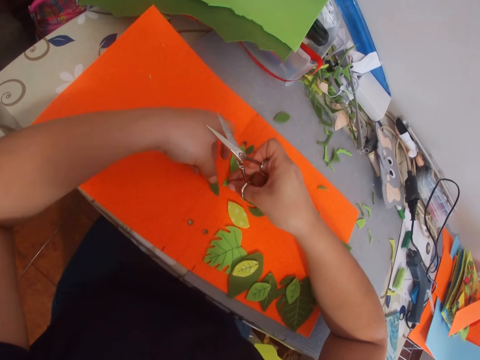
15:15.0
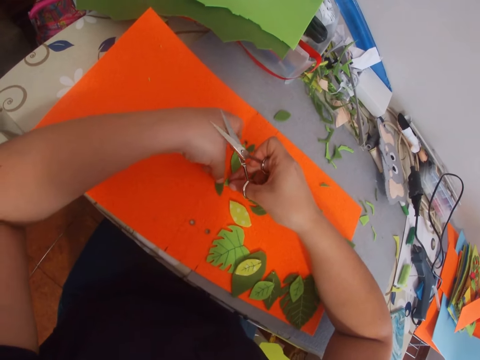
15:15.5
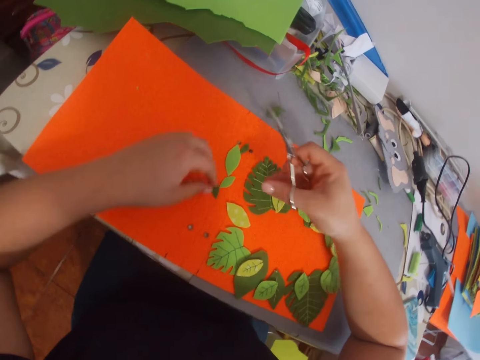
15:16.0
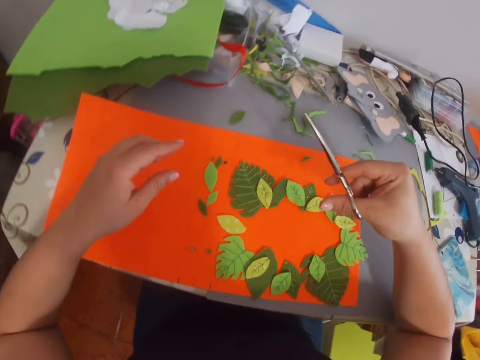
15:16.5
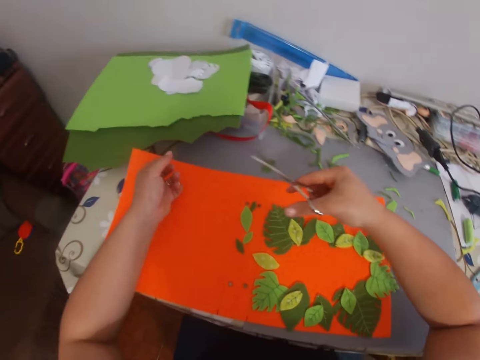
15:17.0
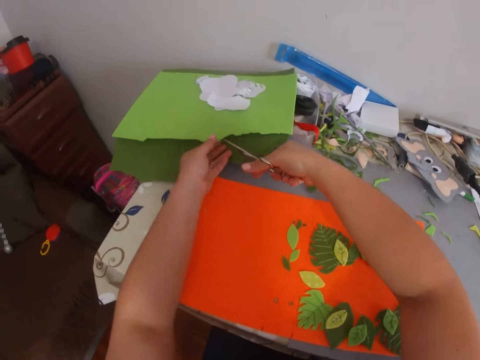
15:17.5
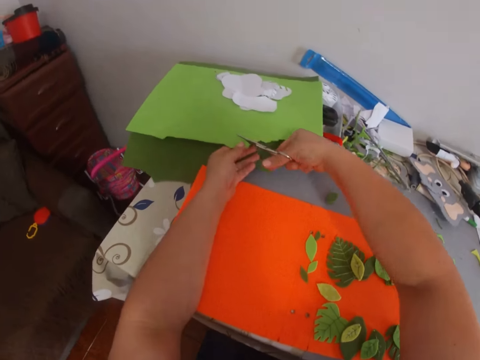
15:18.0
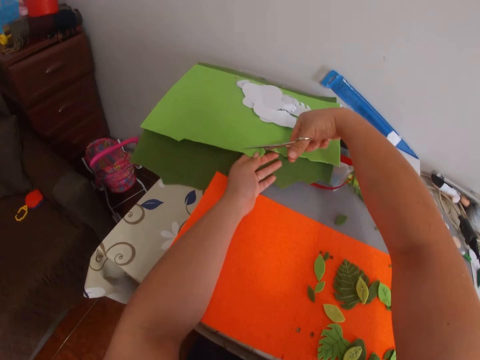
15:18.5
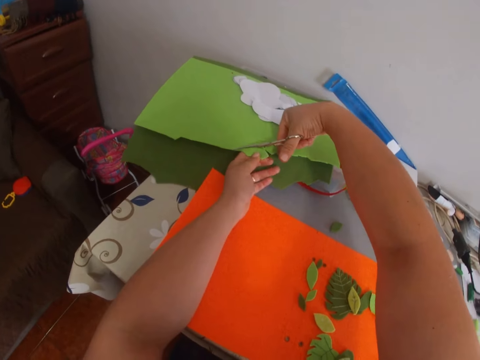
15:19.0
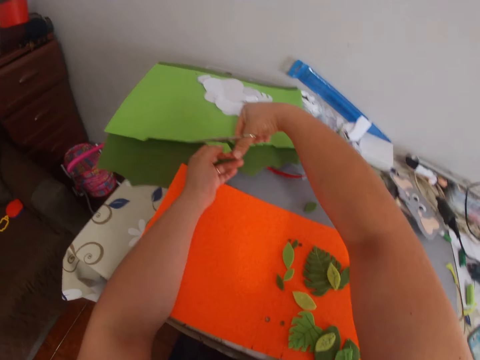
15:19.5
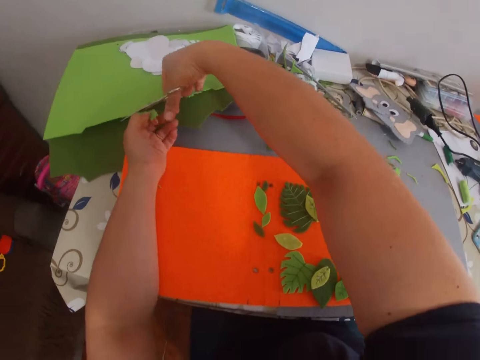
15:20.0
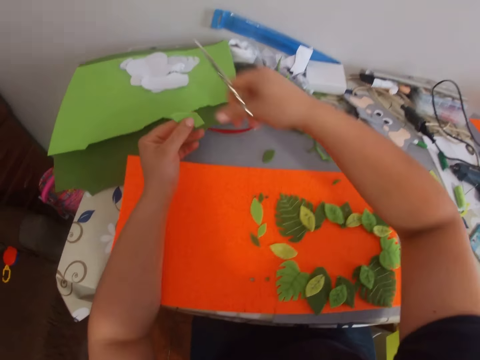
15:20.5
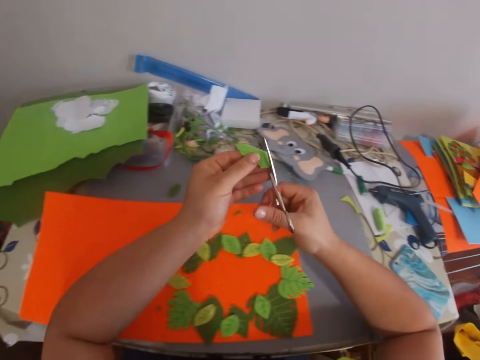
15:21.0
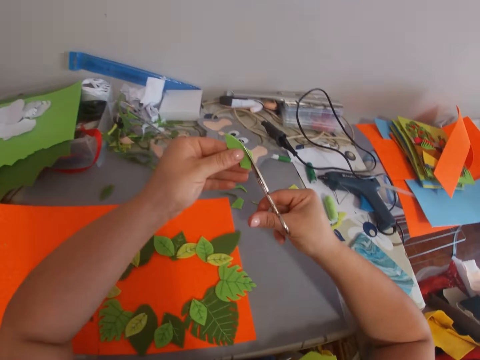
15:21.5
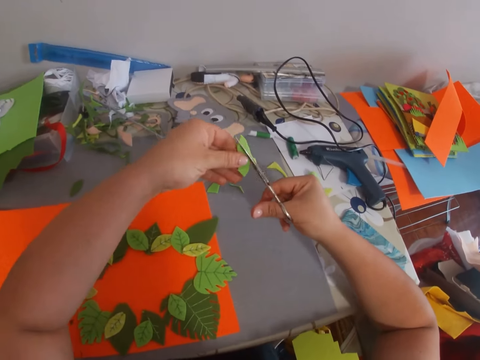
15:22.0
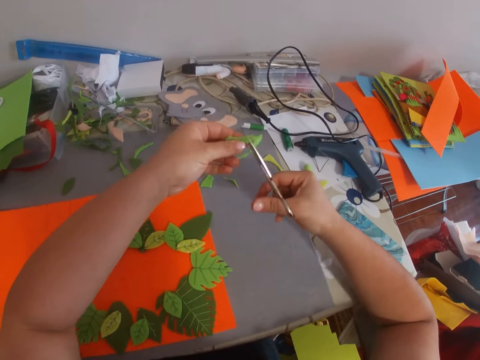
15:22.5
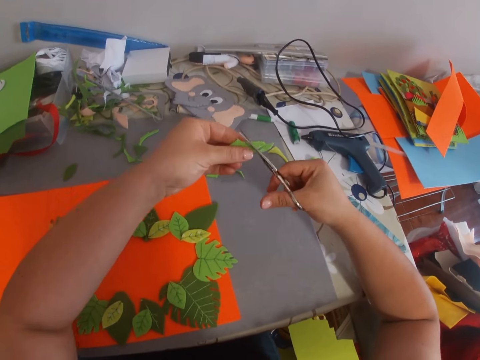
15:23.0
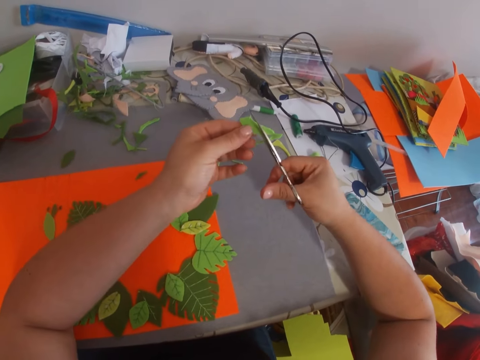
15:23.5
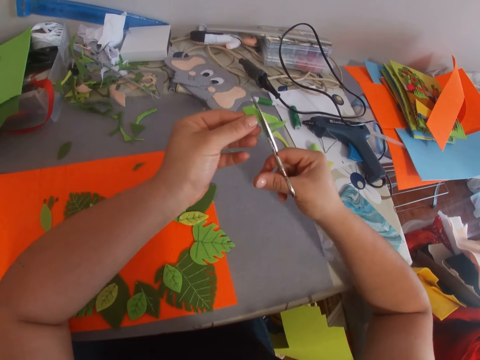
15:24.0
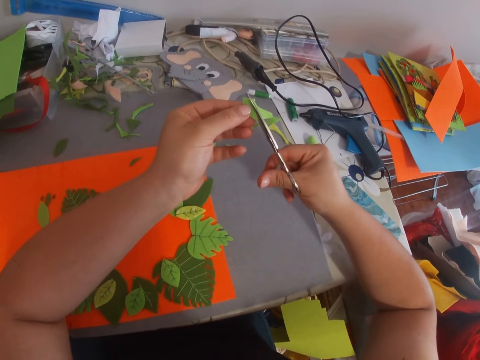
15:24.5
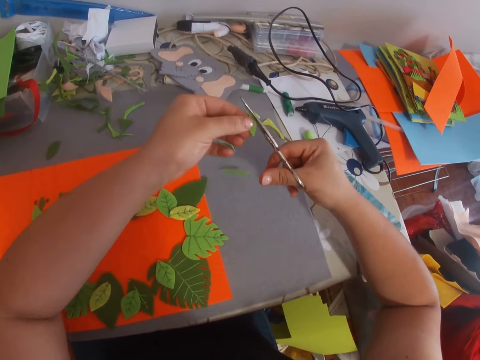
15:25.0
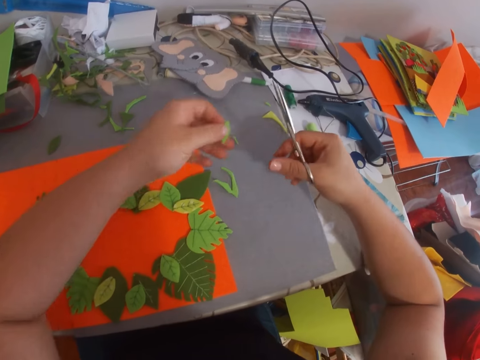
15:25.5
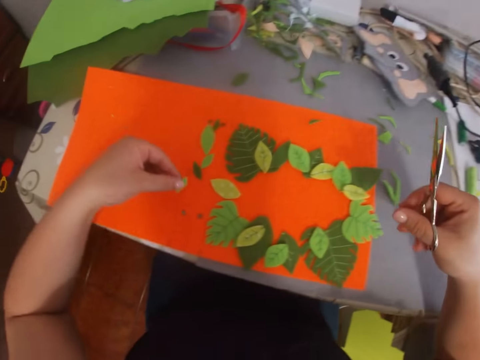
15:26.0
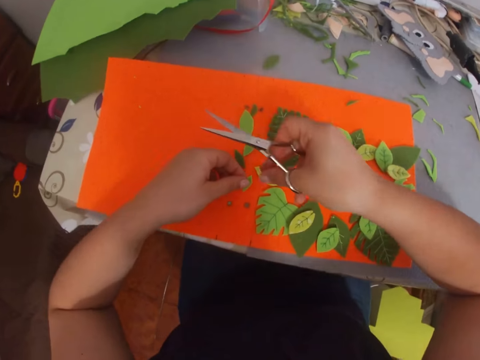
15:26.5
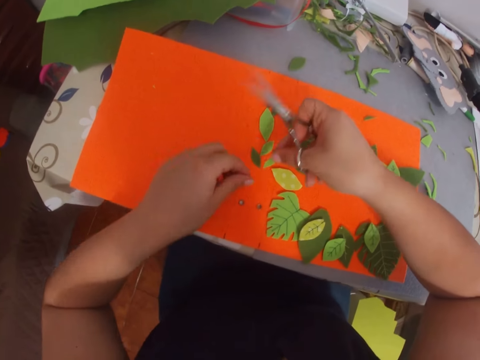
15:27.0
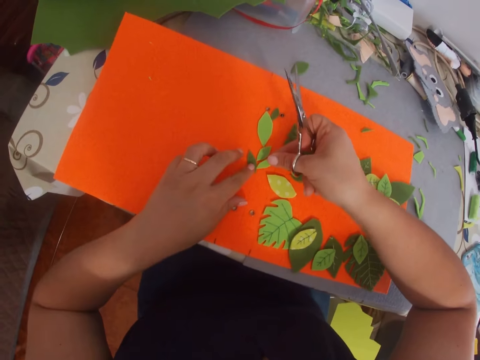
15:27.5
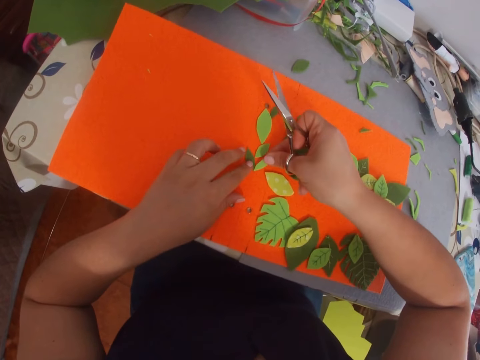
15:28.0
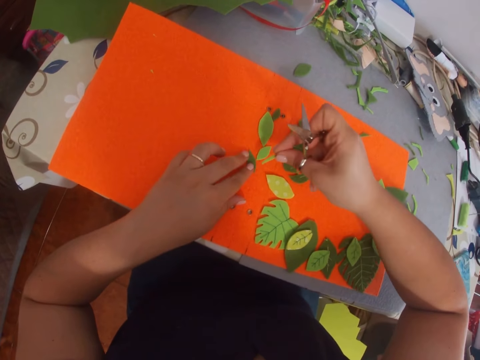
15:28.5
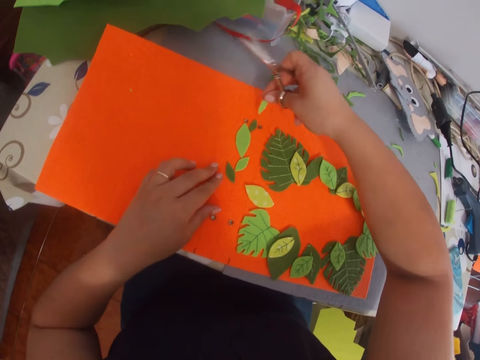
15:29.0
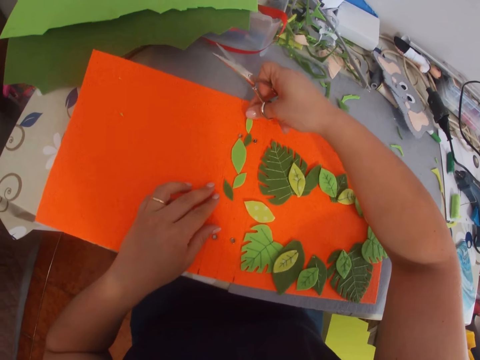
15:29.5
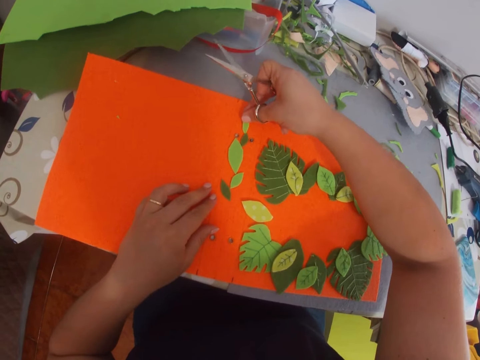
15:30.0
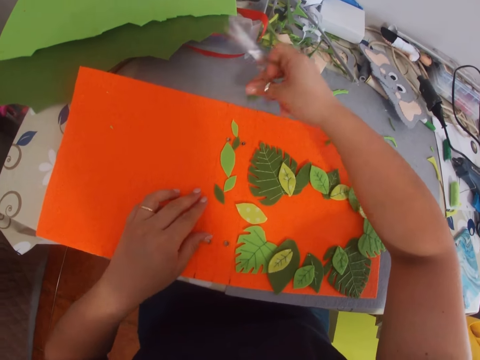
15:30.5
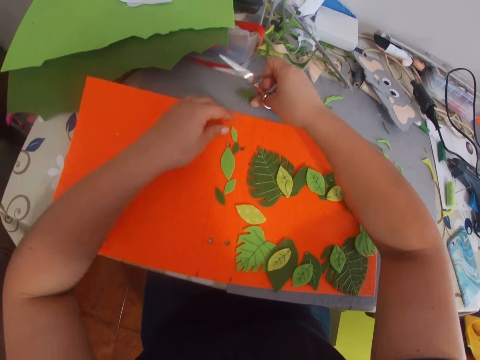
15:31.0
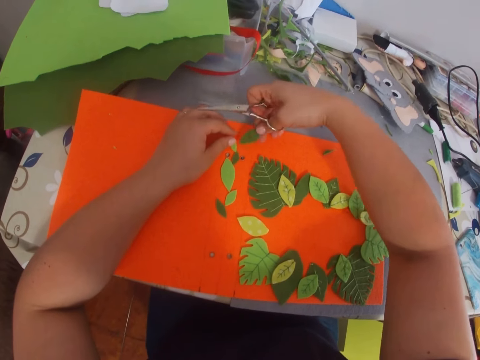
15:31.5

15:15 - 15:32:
The camera wearer cuts the manila paper. They trim the manila paper. They form craft work on the manila paper. They arrange the papers.

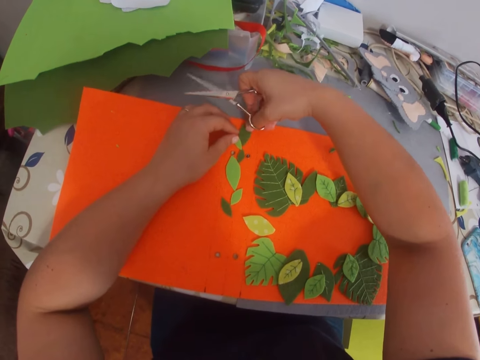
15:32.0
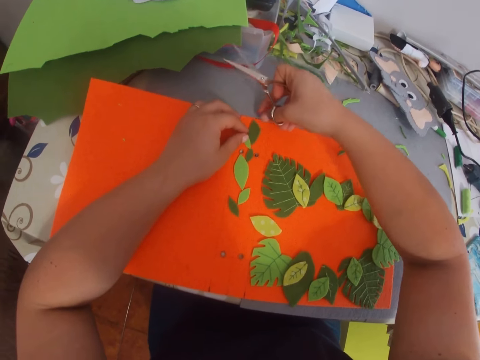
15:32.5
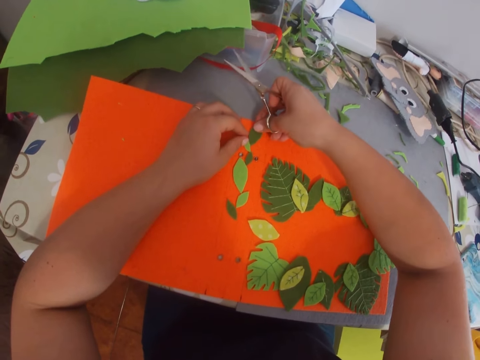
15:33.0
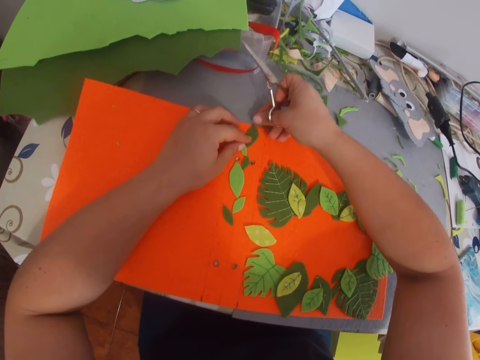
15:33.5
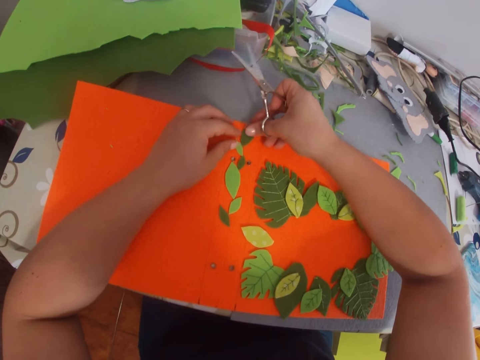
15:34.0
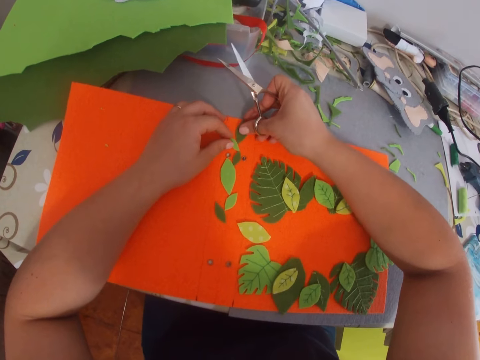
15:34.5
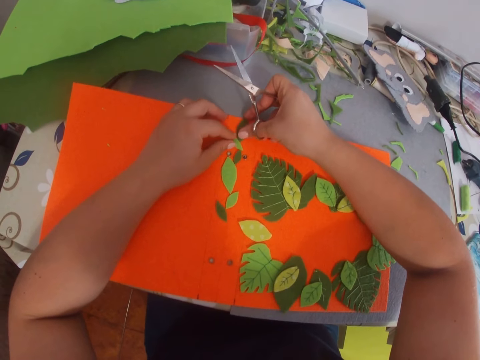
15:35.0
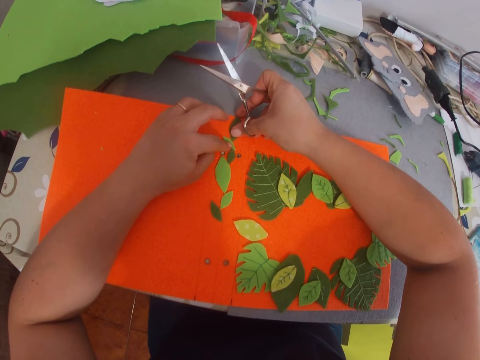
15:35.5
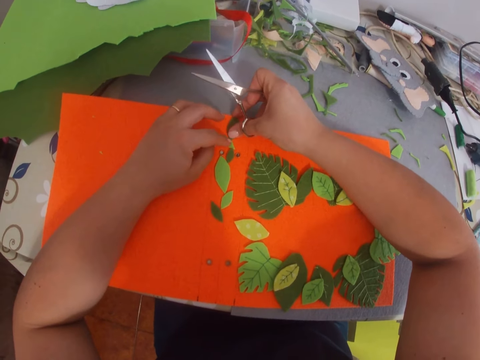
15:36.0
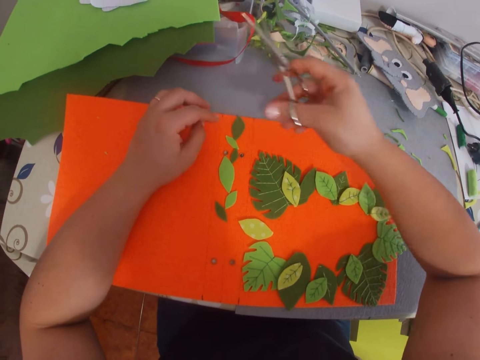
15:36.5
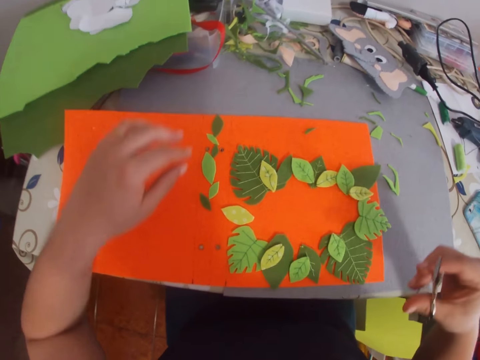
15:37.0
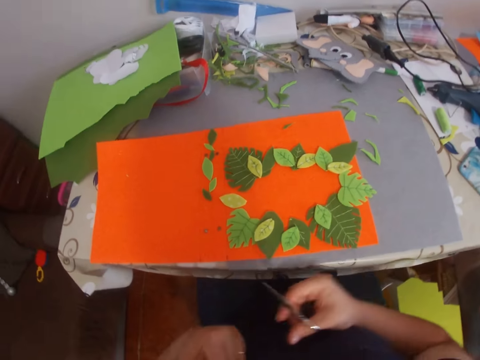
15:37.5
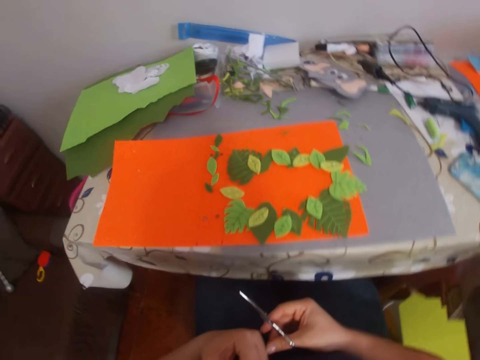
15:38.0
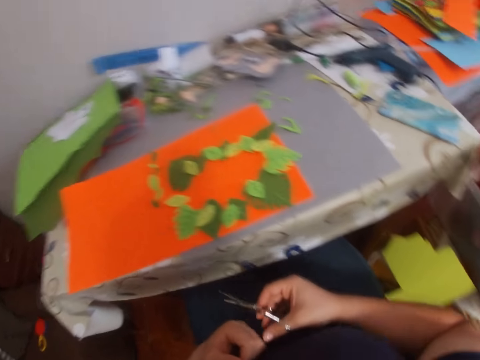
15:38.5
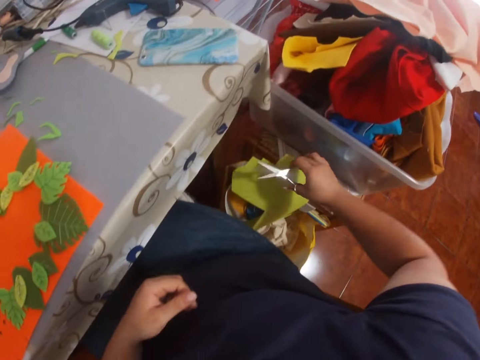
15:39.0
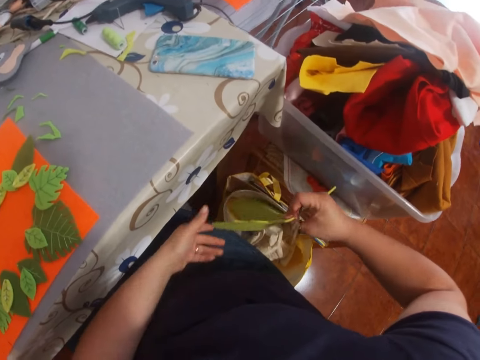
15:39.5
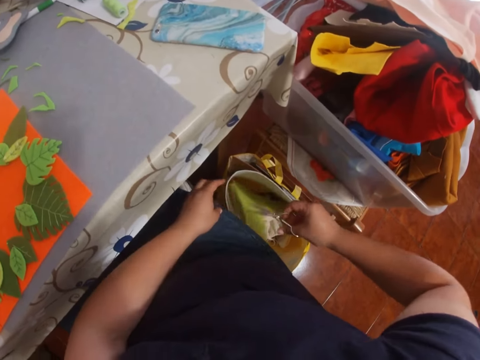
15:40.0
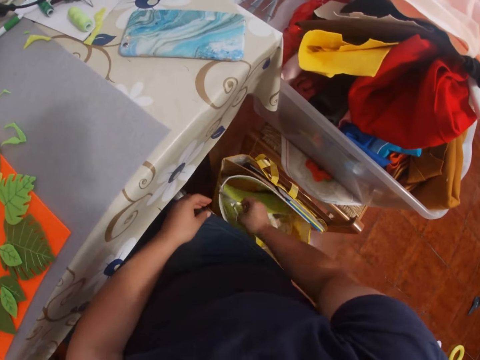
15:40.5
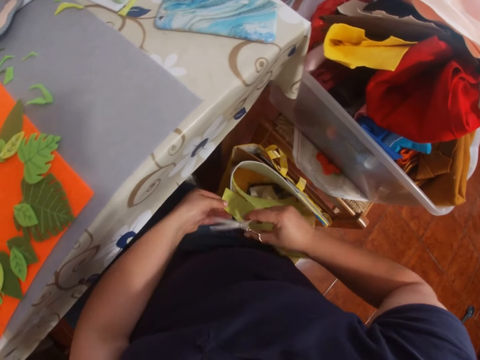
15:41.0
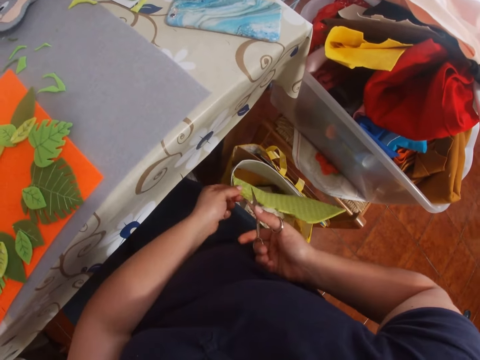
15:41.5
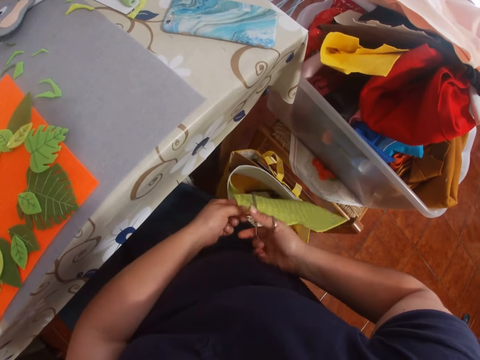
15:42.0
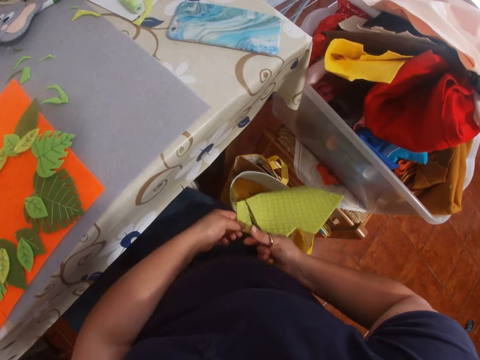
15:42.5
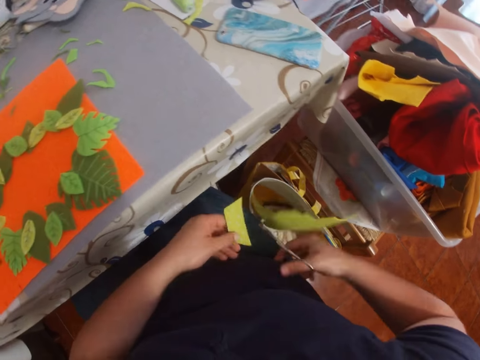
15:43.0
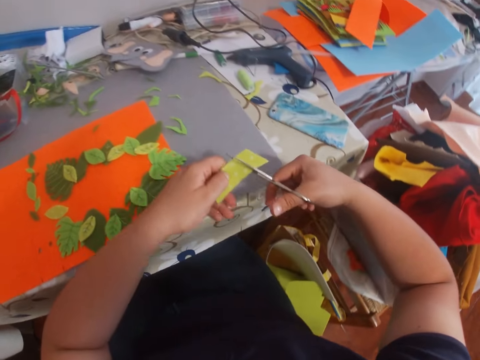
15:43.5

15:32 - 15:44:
The camera wearer picks a manila paper from the bag. They cut the manila paper.
